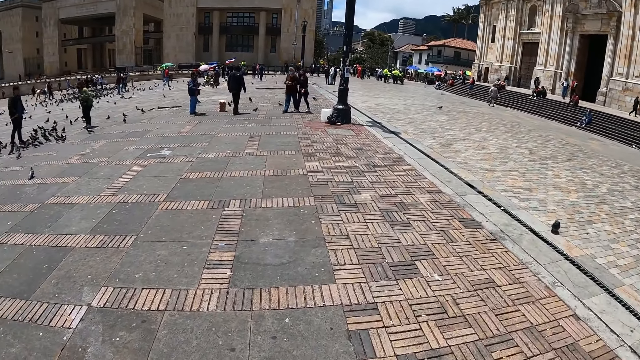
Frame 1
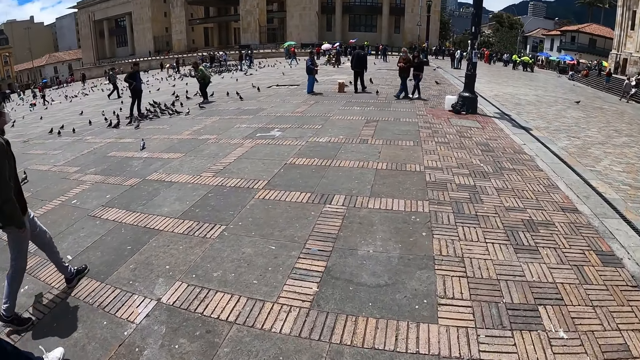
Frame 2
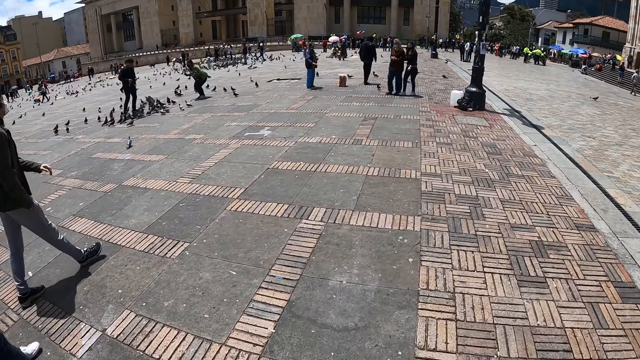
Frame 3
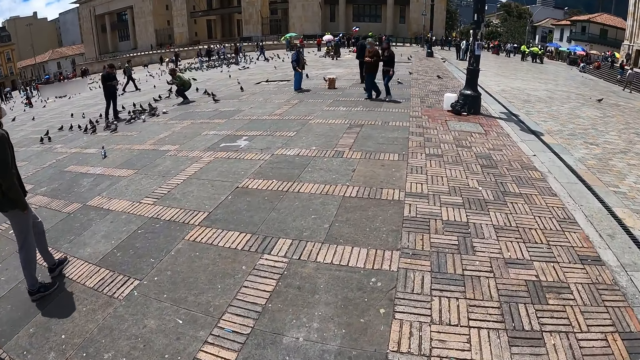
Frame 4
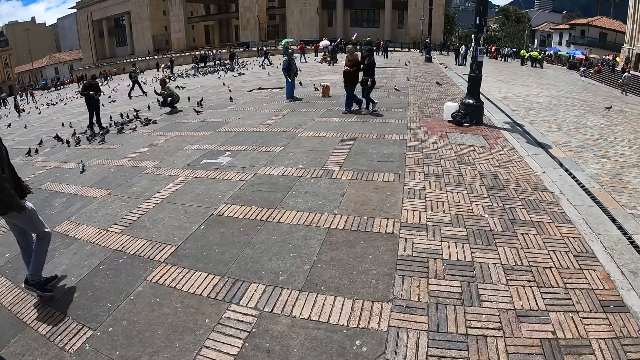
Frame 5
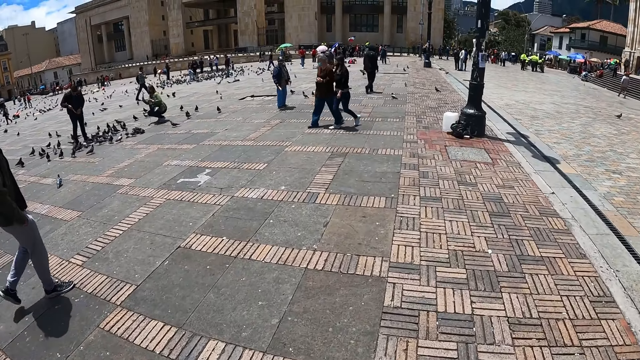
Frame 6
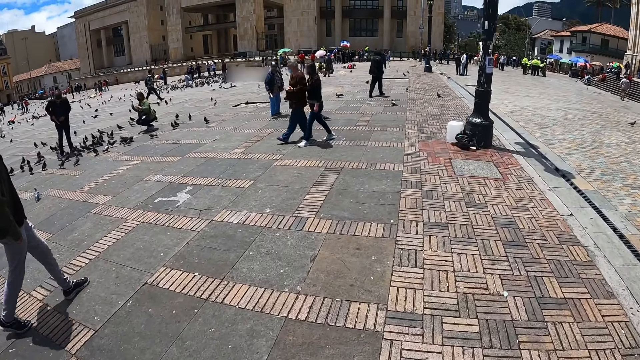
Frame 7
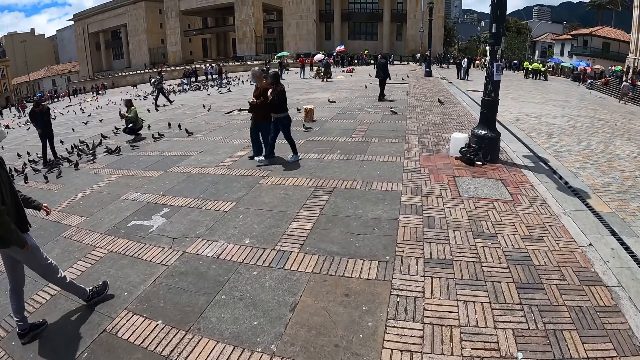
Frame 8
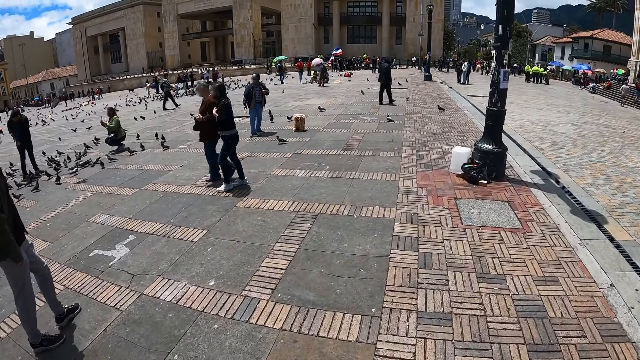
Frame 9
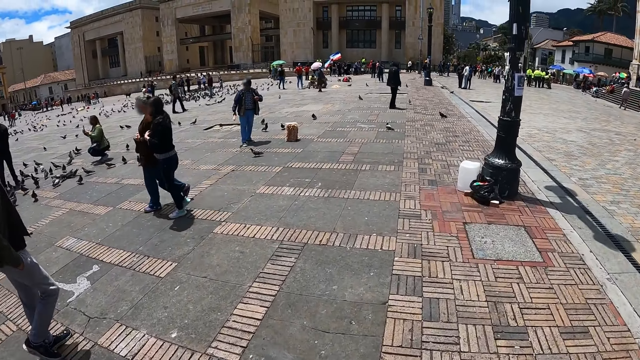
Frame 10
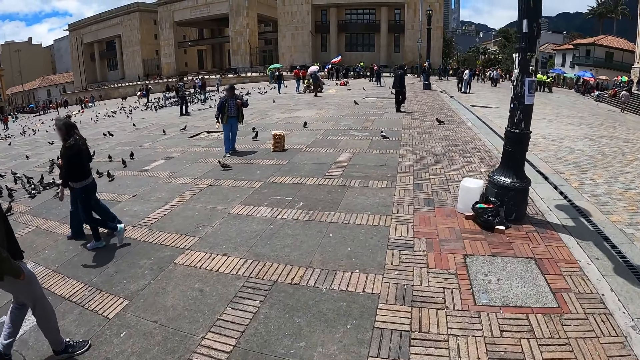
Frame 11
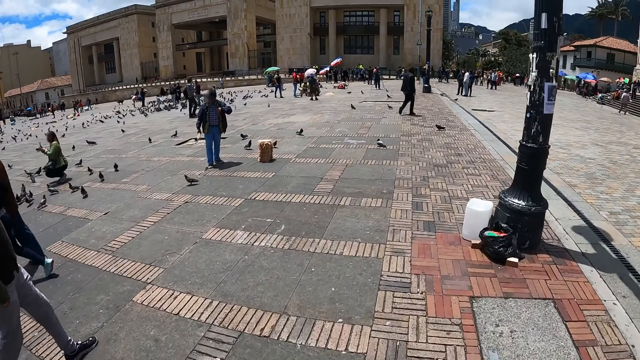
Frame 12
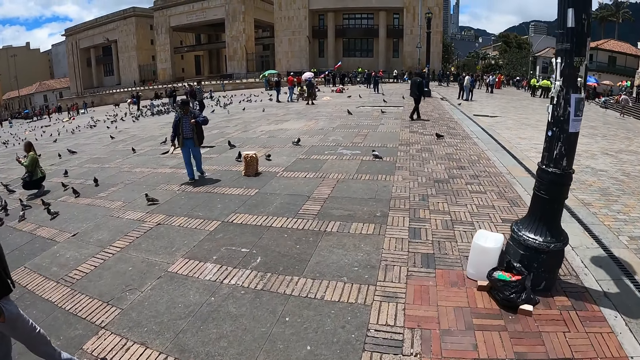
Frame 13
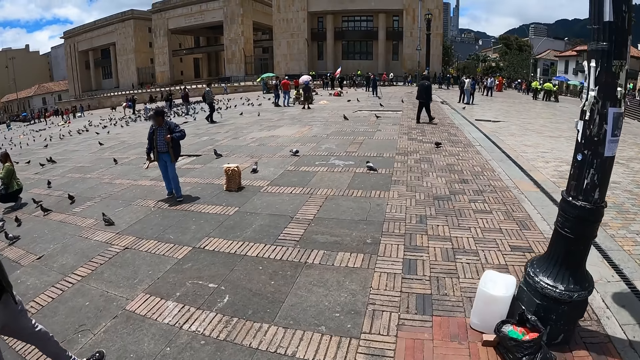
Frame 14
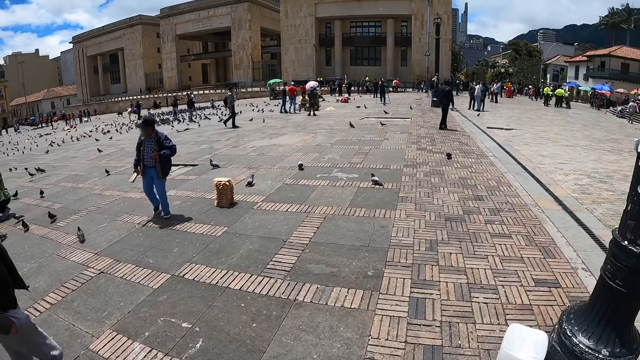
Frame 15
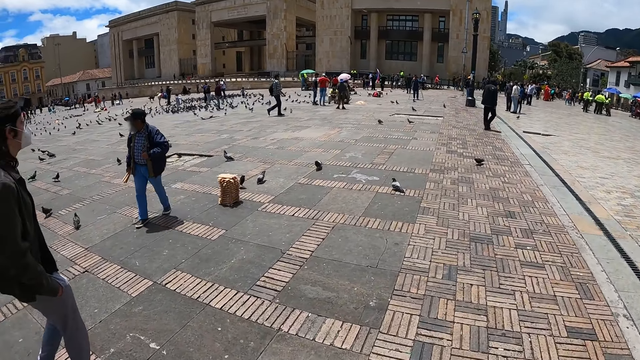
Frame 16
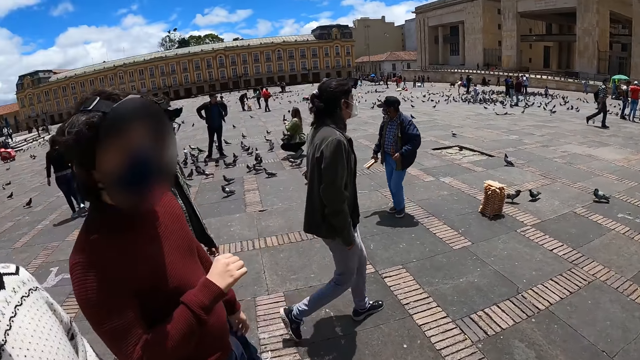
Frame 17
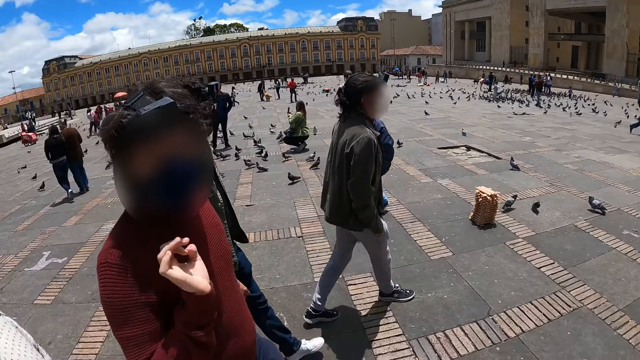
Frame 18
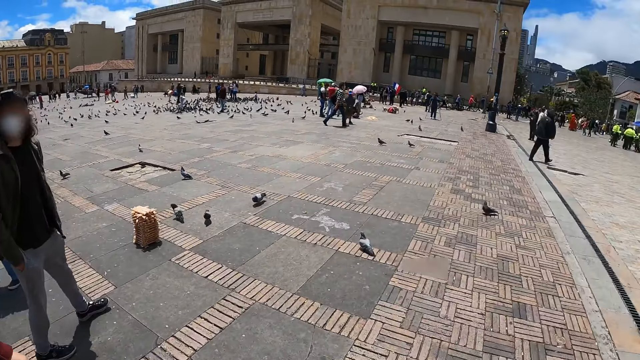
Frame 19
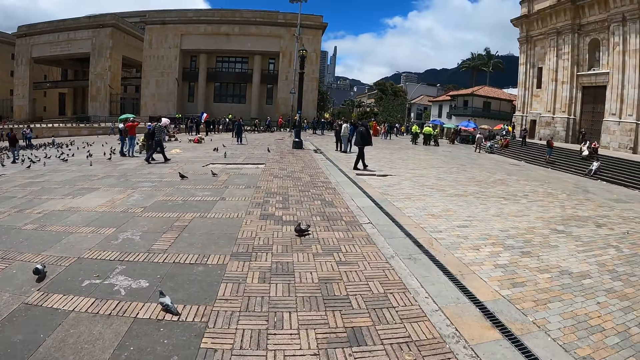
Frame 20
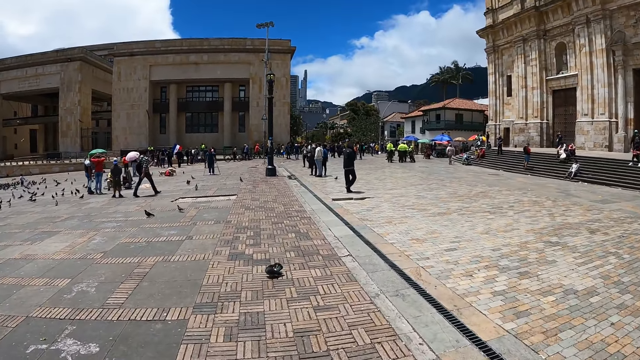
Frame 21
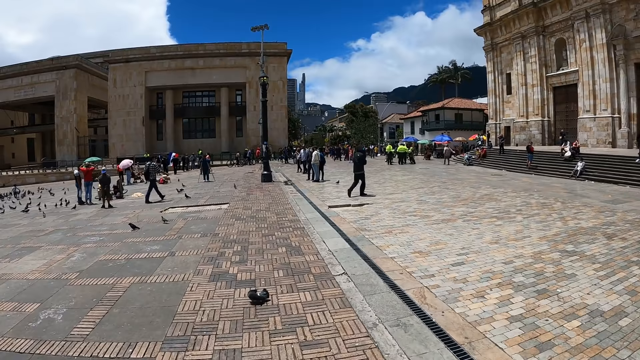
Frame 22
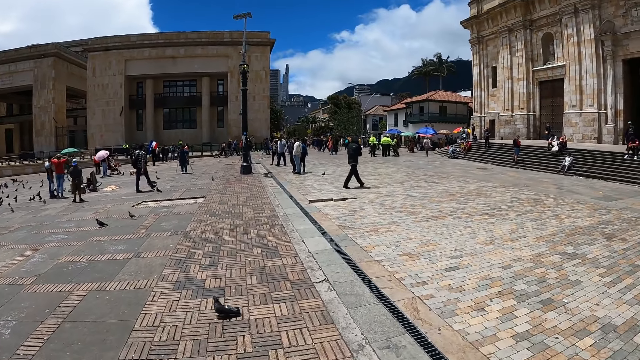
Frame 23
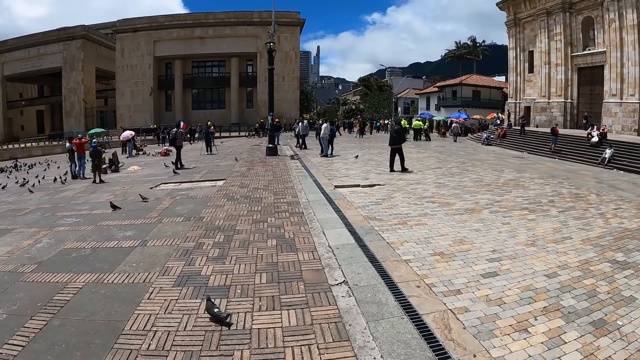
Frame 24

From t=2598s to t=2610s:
The camera wearer looks around.

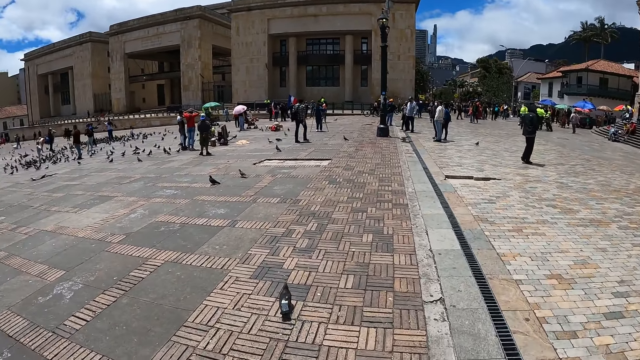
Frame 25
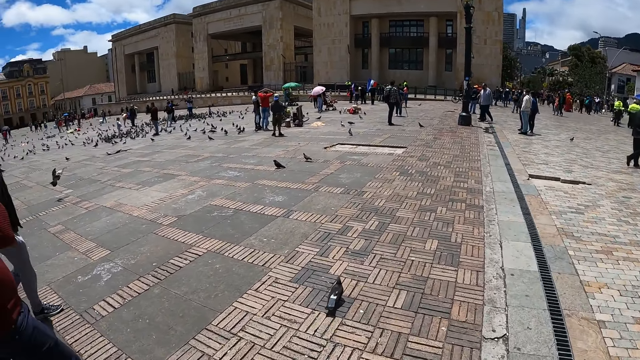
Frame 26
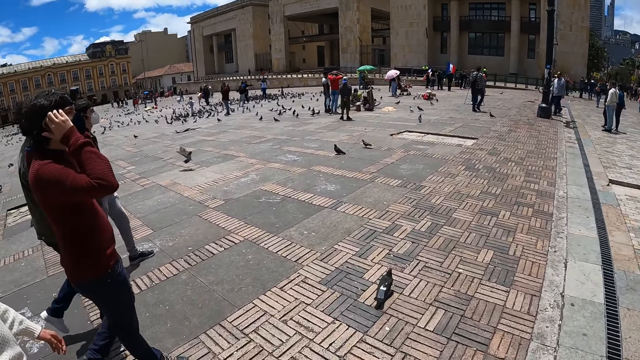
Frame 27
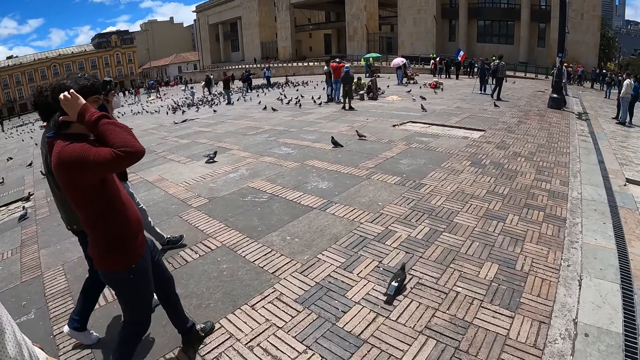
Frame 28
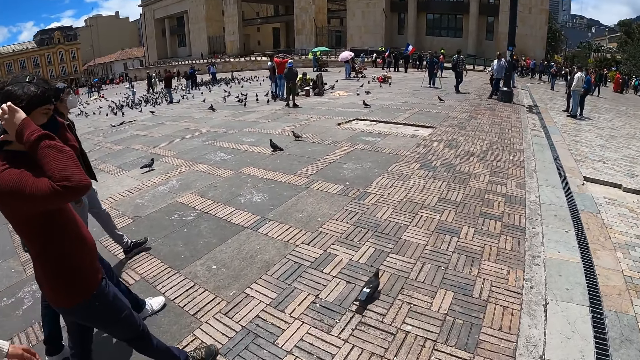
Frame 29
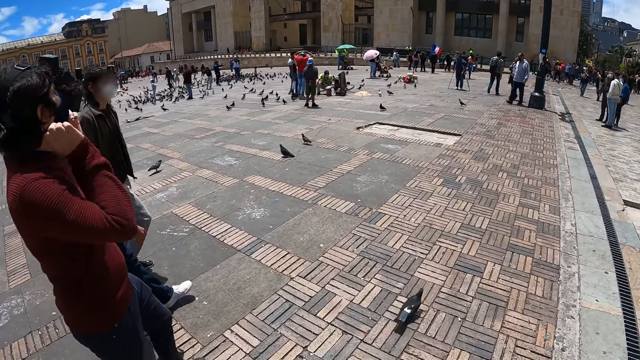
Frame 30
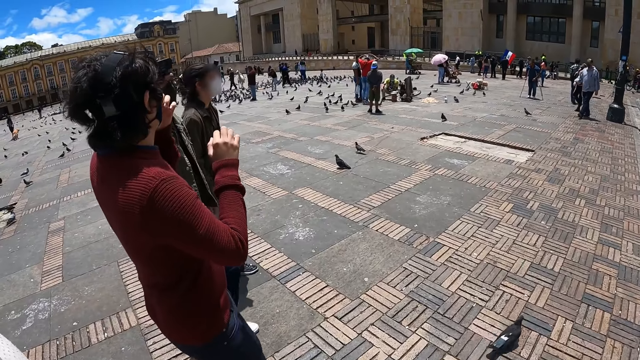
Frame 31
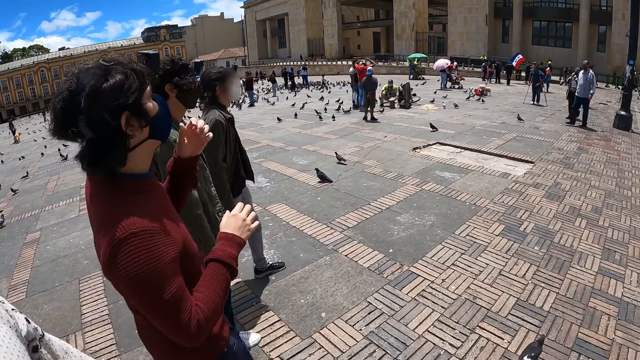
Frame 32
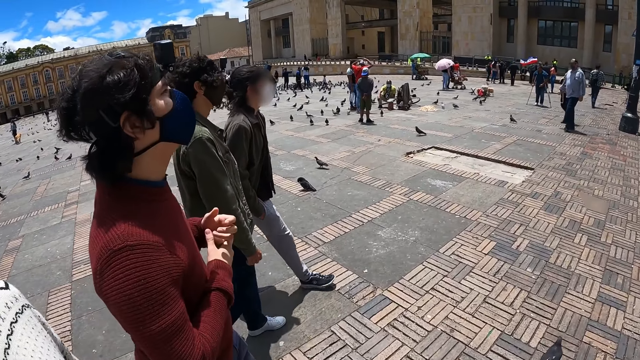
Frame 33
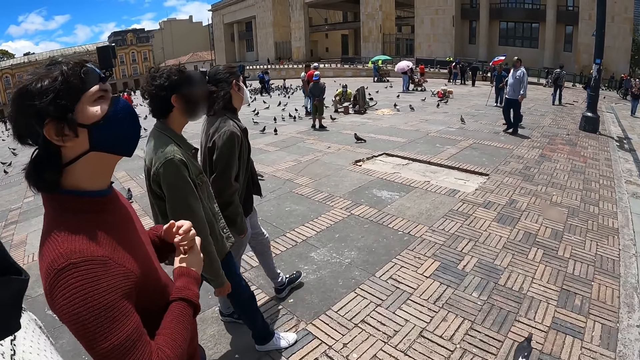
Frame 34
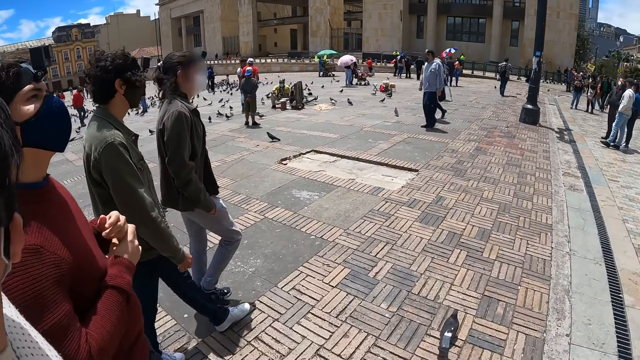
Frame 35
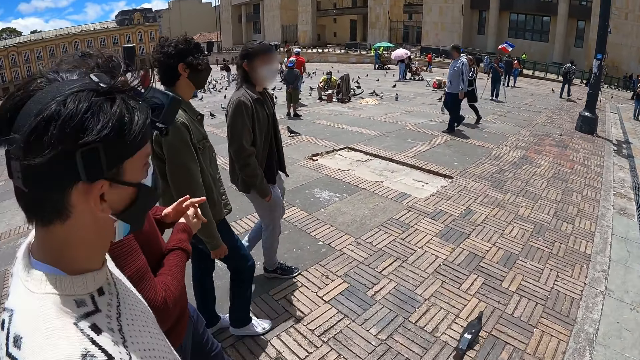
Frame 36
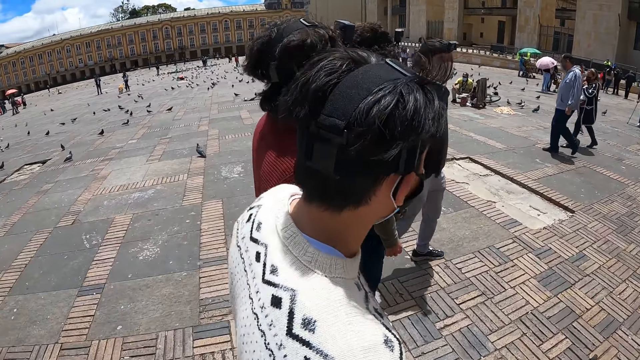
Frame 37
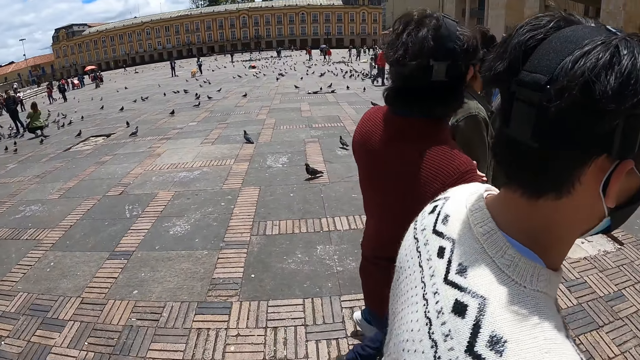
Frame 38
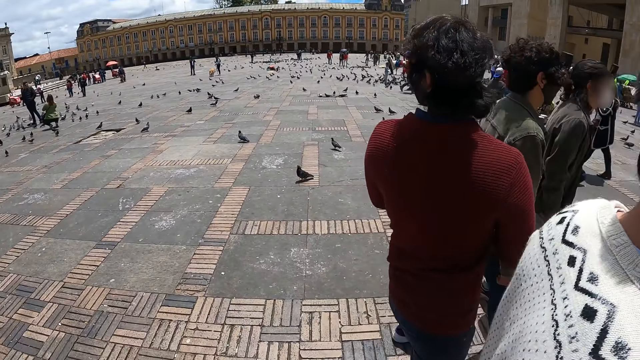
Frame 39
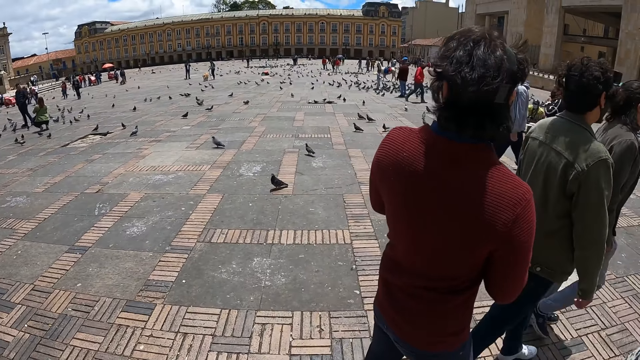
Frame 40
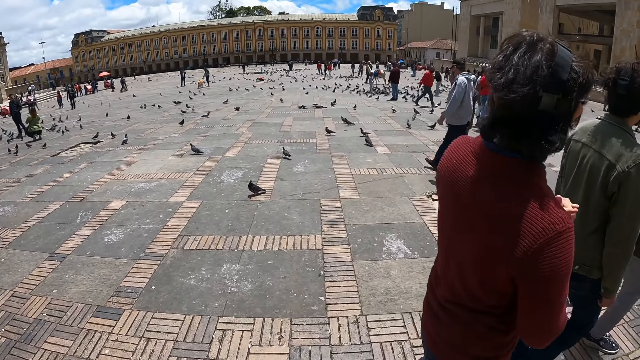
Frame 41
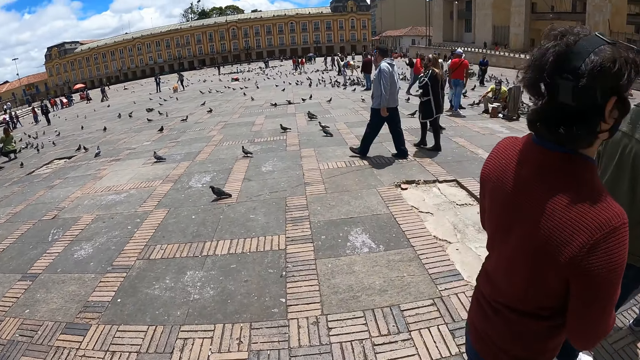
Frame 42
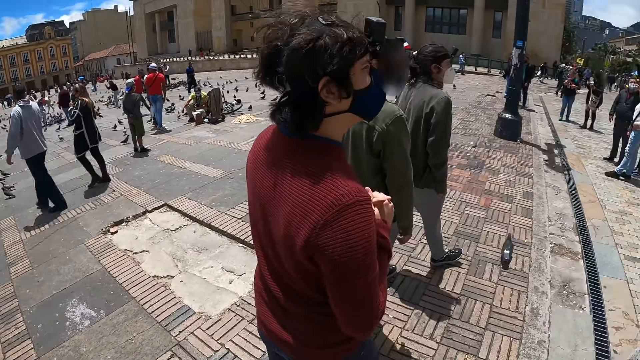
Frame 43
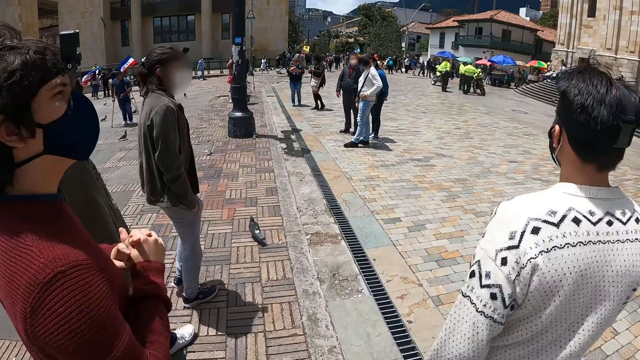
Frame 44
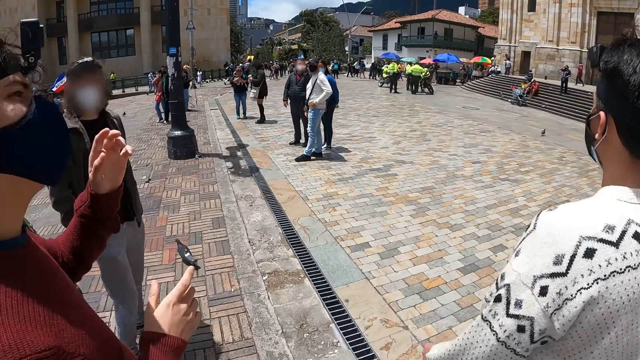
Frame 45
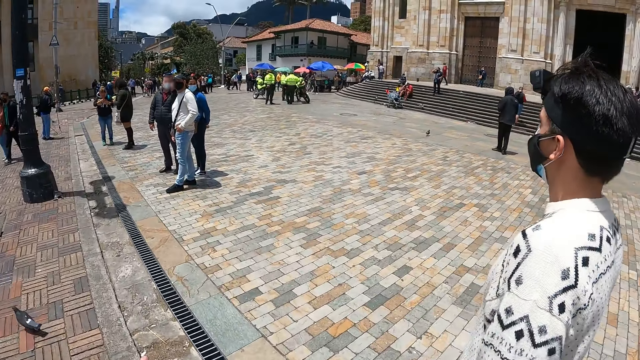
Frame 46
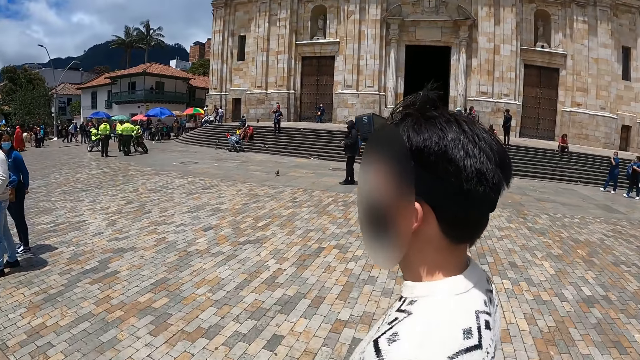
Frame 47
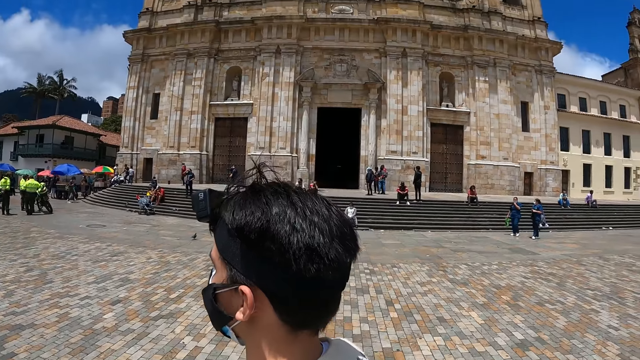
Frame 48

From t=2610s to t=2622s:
A person holds their head. The camera wearer looks around.
